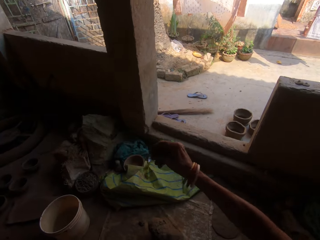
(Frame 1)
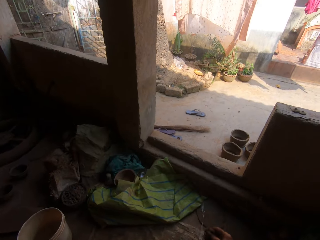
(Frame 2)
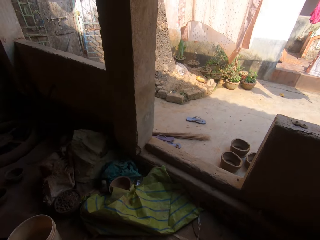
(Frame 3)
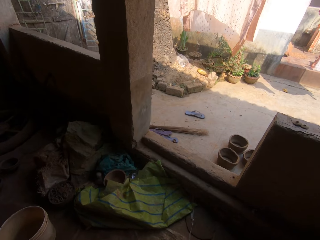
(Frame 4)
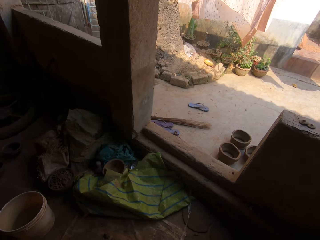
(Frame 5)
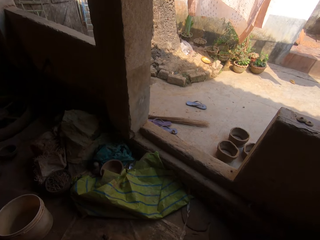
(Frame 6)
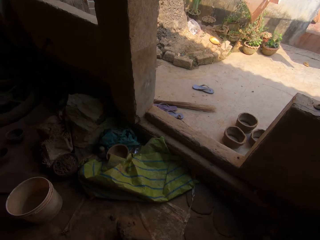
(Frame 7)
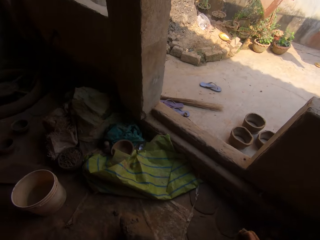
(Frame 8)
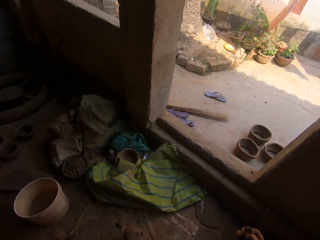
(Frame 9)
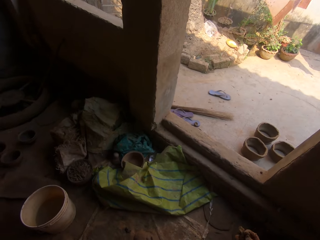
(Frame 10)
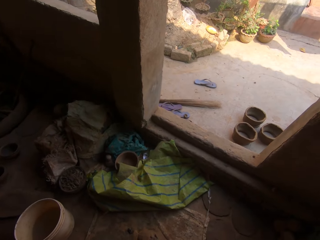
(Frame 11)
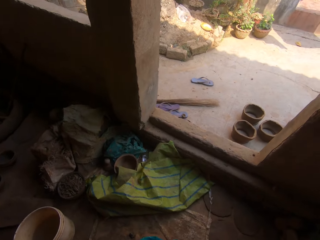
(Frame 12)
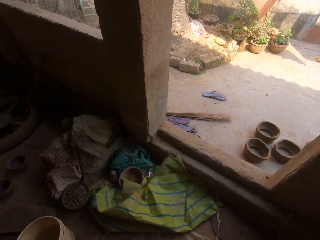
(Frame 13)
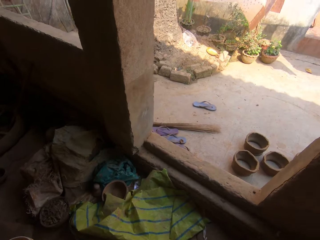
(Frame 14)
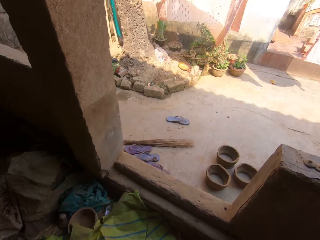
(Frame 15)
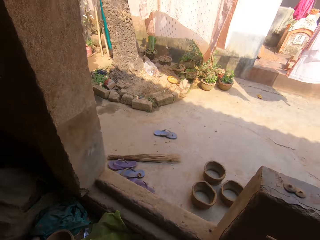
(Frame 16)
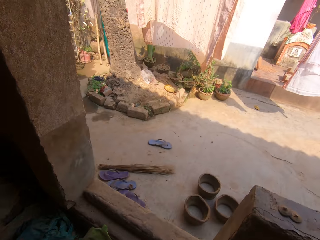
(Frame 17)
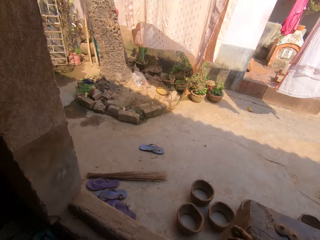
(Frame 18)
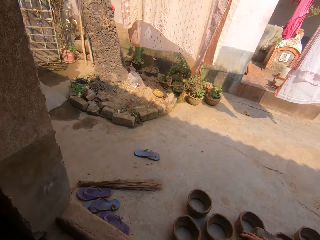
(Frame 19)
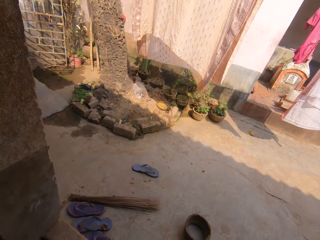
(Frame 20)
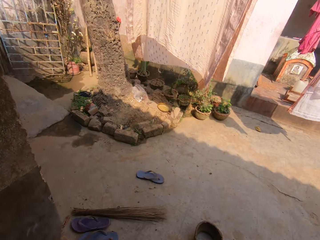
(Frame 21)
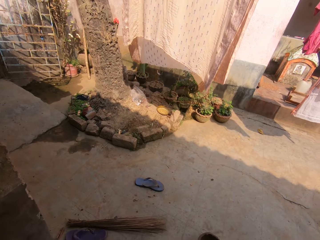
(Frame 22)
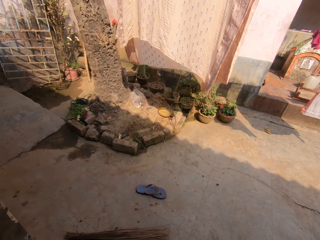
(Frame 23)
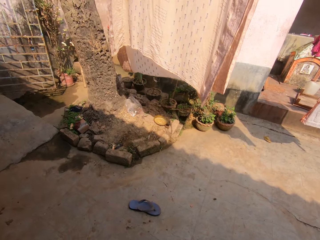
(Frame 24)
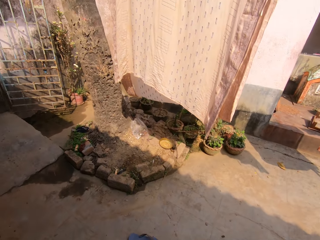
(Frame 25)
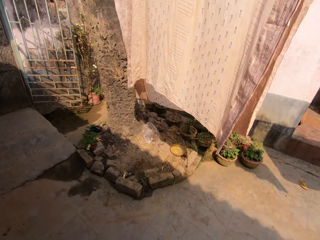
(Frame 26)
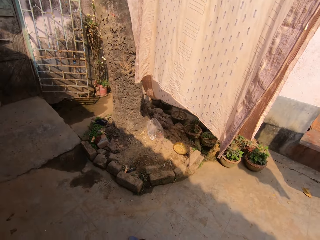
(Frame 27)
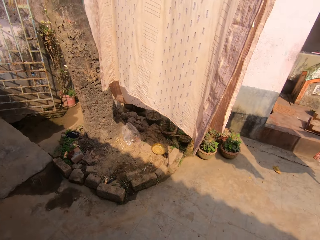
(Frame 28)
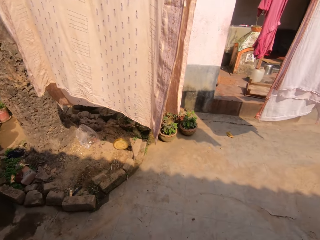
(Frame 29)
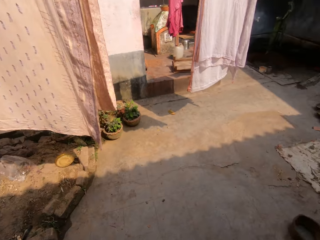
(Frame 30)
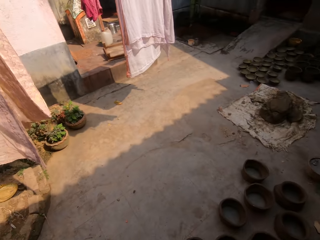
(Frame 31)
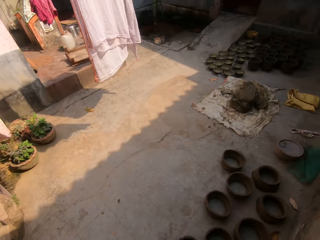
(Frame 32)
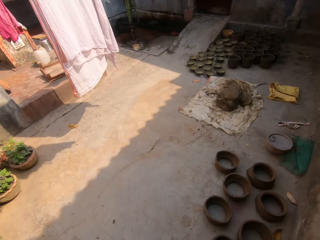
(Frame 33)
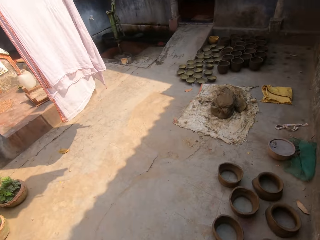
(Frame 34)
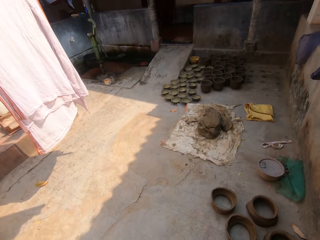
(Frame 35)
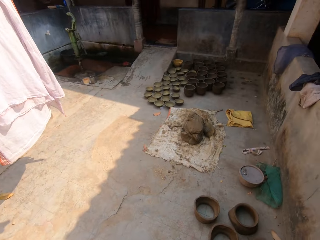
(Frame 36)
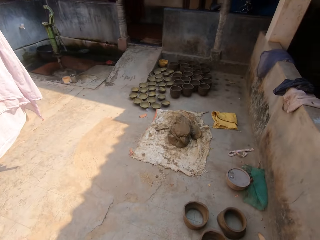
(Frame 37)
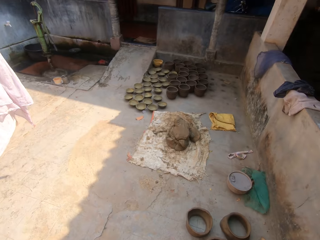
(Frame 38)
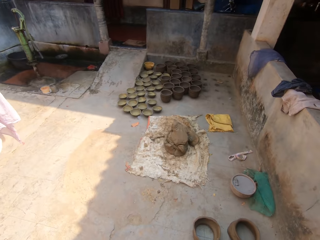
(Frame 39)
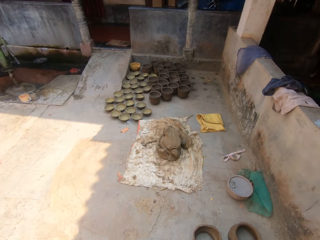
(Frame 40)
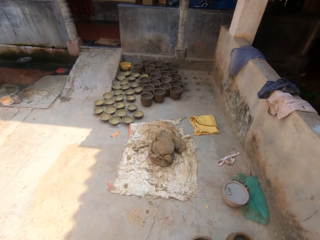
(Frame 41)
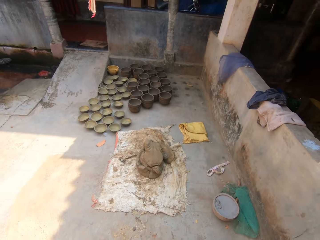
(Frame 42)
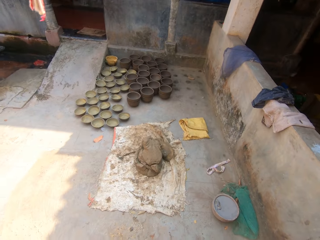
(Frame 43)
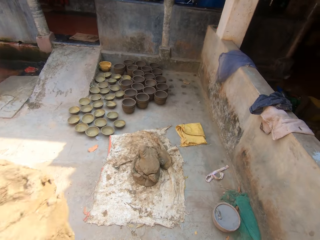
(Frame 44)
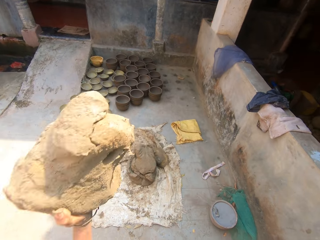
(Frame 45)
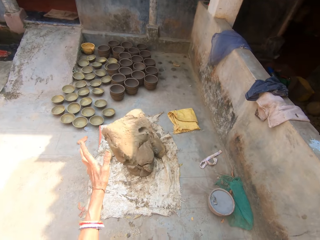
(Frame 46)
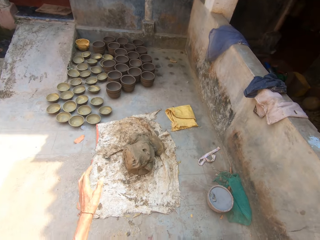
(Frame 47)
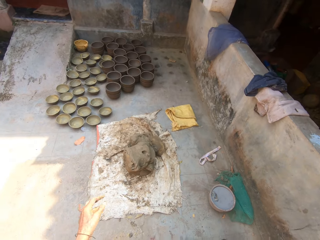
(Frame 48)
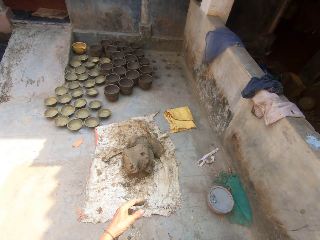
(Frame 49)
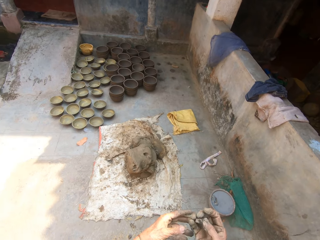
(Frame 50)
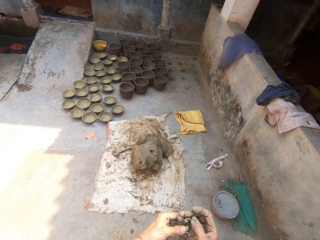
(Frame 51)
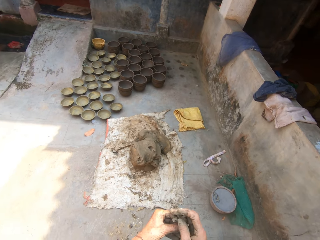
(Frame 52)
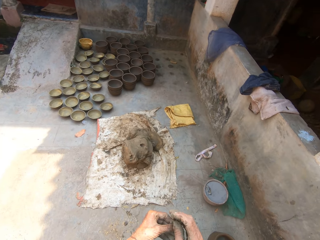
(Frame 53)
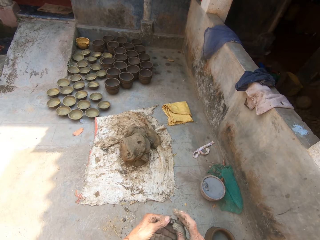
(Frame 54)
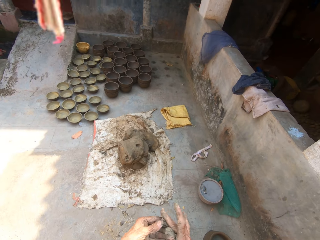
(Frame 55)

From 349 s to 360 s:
The camera wearer carries soil outside. They walk forward, turn right, and walk forward. They drop the soil on the sack.

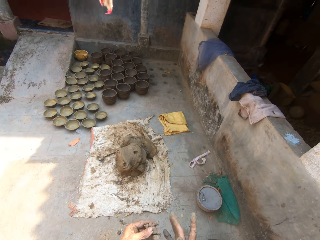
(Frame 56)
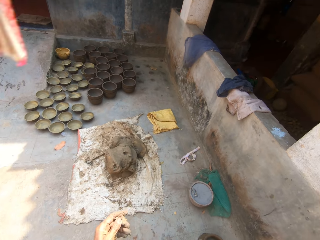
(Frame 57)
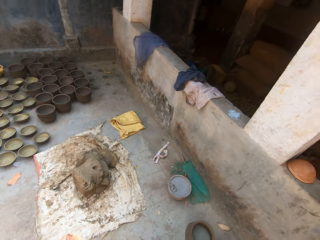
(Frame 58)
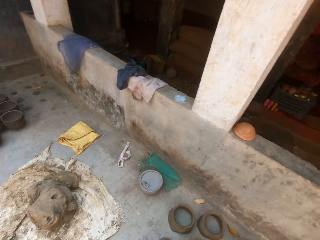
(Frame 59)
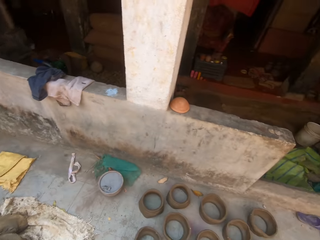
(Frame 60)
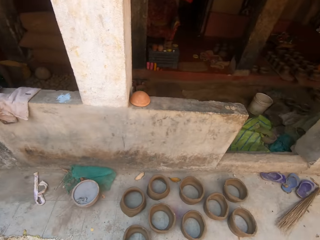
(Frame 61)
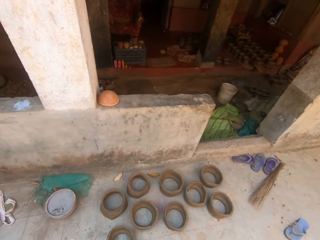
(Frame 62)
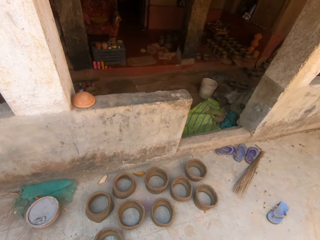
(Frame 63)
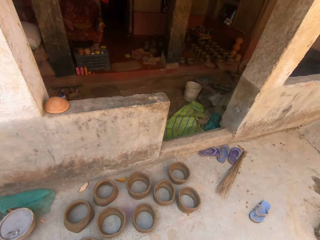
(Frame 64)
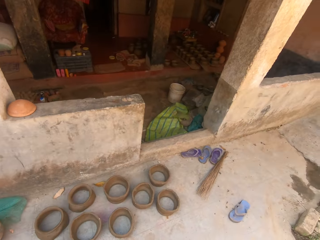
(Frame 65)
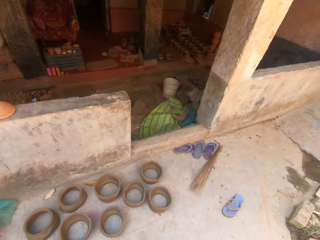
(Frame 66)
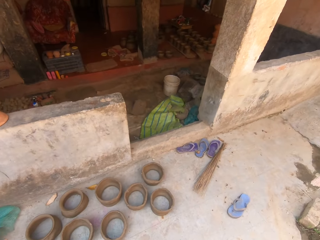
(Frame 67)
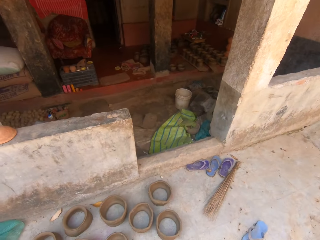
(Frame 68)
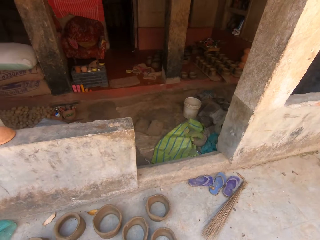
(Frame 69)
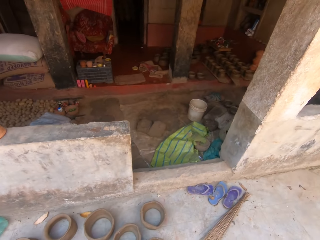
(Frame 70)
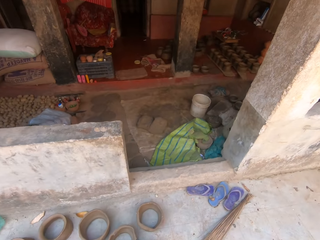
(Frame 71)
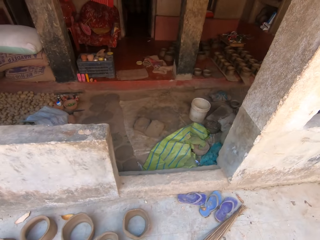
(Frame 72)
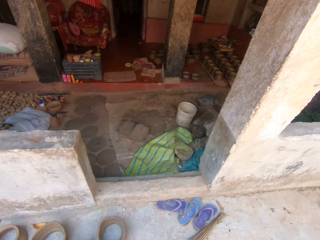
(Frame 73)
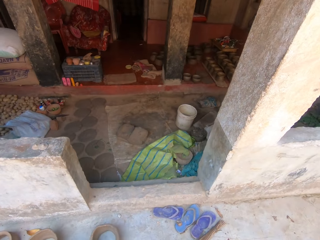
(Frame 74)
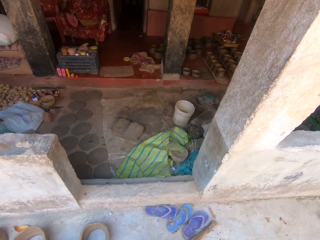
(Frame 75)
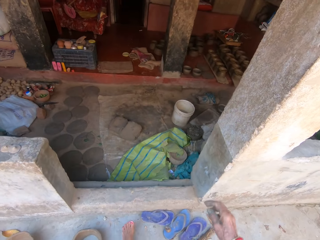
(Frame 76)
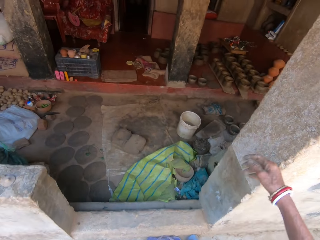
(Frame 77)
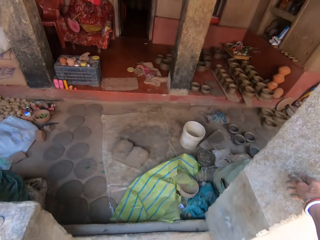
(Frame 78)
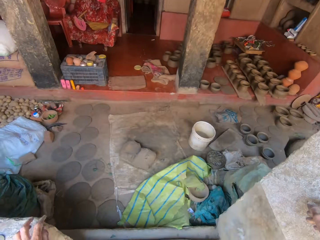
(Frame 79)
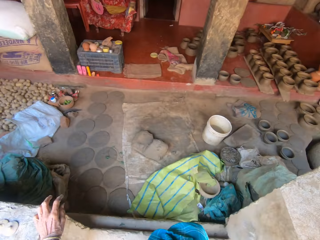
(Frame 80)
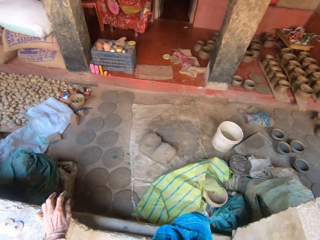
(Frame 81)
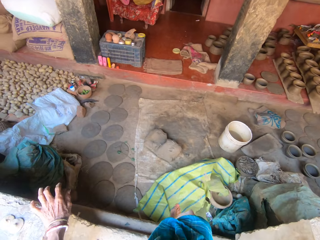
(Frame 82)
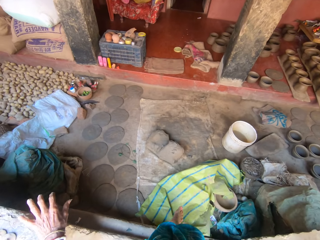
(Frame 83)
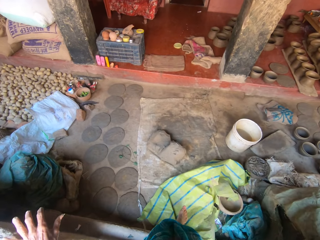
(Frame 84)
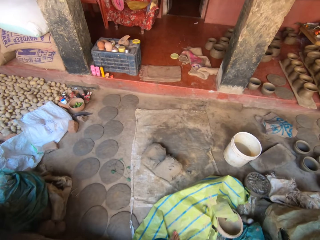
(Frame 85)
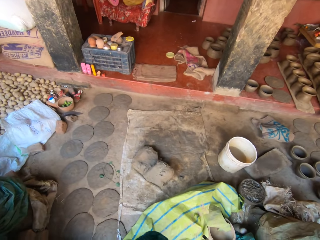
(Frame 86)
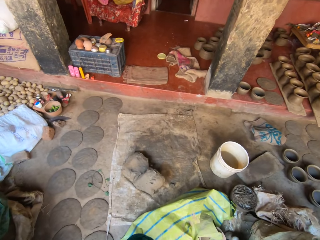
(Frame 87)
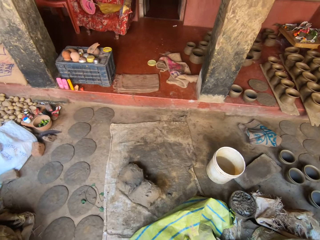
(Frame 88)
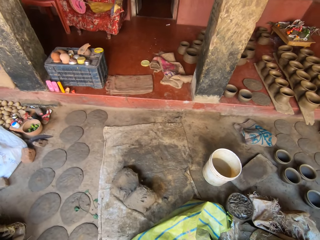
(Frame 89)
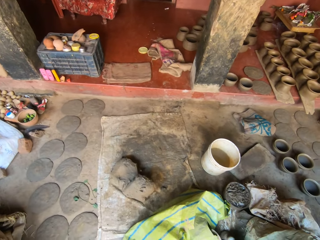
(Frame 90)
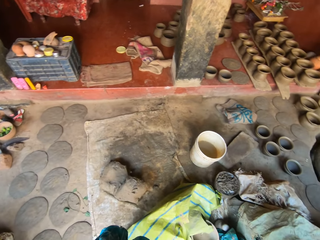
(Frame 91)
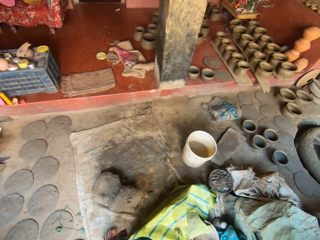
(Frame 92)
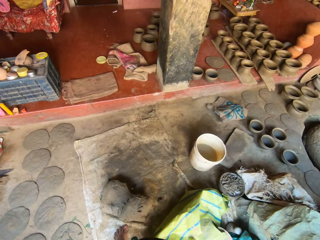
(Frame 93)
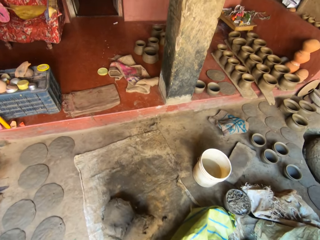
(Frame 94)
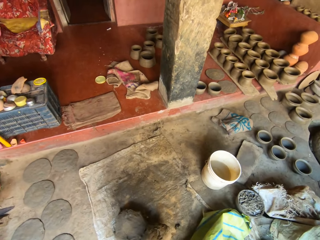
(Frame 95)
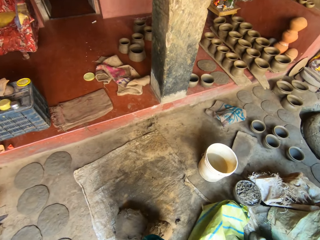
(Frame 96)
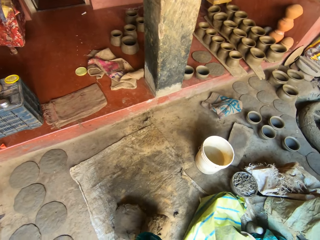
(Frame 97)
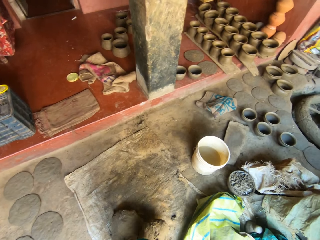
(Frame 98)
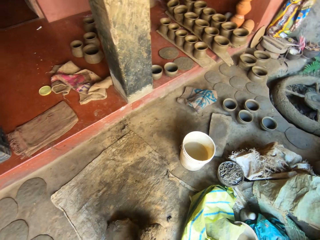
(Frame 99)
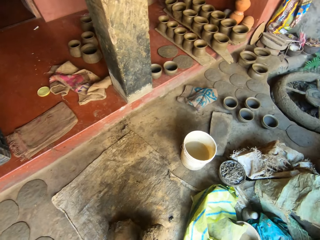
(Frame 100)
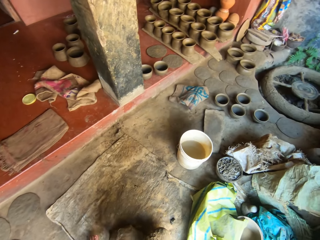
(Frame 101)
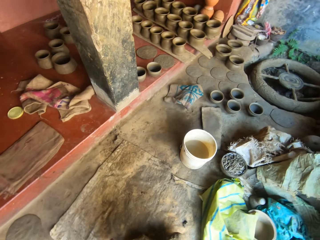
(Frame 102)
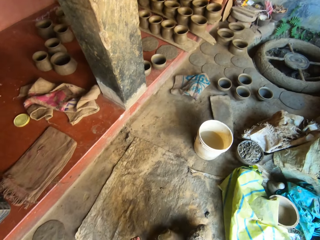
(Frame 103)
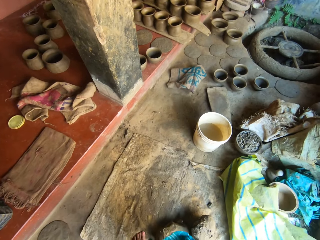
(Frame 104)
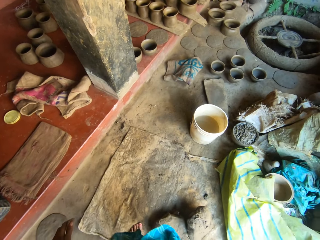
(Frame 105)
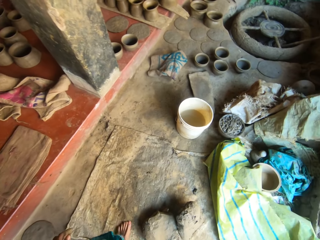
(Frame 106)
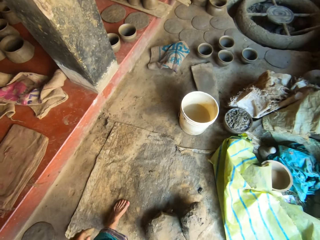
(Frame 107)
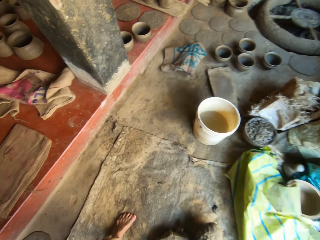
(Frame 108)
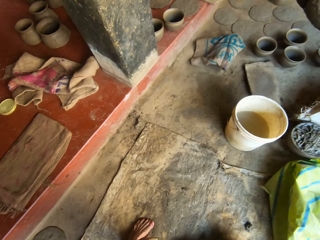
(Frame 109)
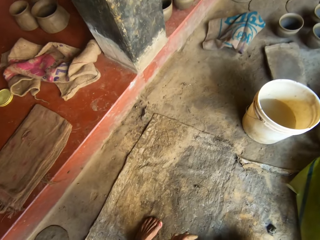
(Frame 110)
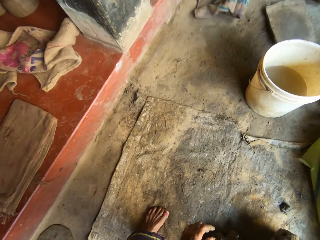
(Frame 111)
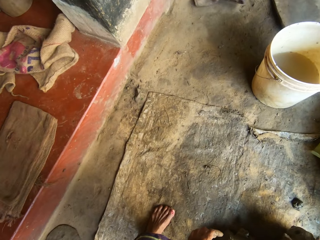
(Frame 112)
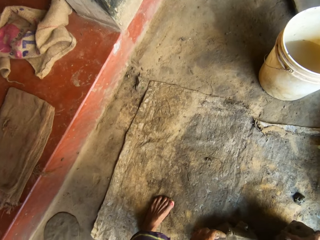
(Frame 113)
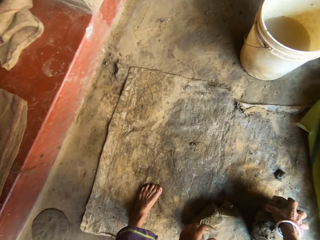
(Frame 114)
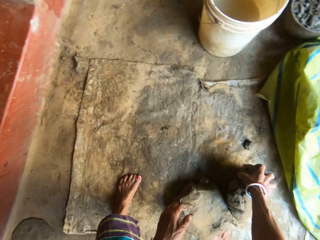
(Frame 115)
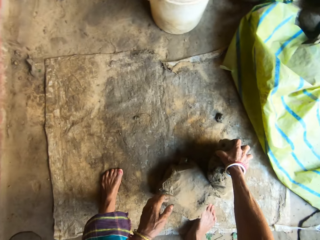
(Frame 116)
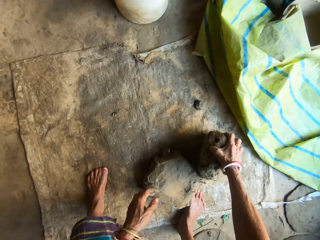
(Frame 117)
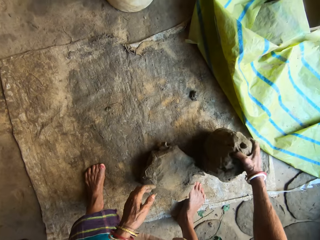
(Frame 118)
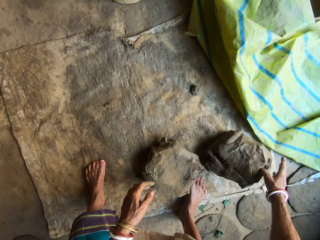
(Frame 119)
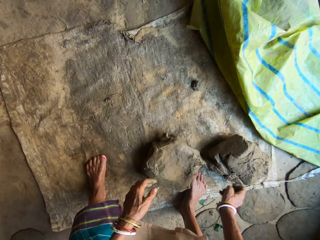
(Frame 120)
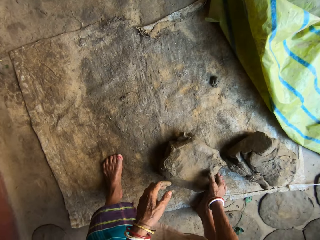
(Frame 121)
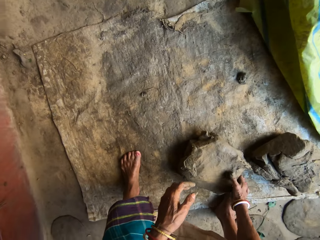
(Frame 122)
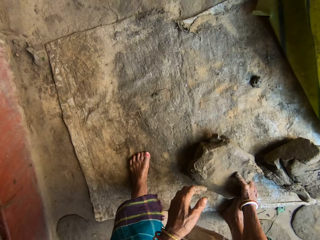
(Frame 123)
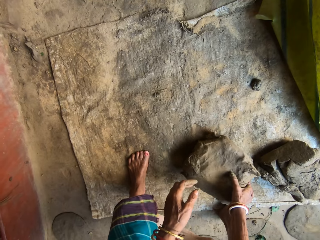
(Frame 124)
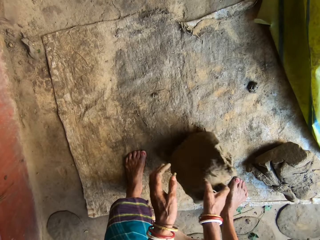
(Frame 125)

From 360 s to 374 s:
The camera wearer turns back, walks forward, and turns right. They move the soil on the sack. They pull clay.
